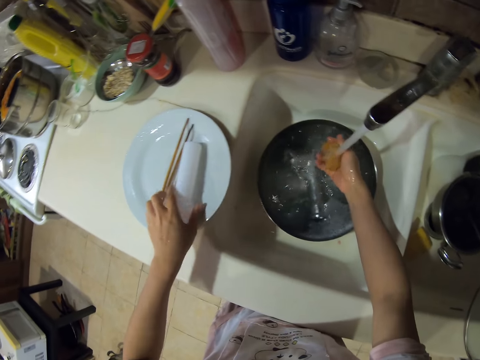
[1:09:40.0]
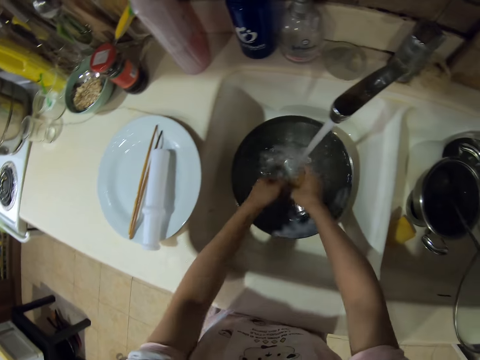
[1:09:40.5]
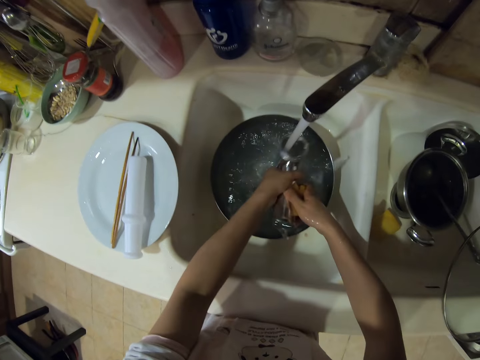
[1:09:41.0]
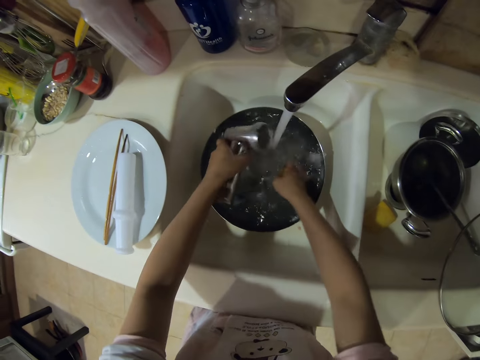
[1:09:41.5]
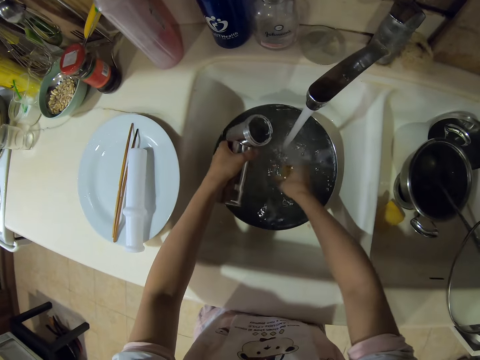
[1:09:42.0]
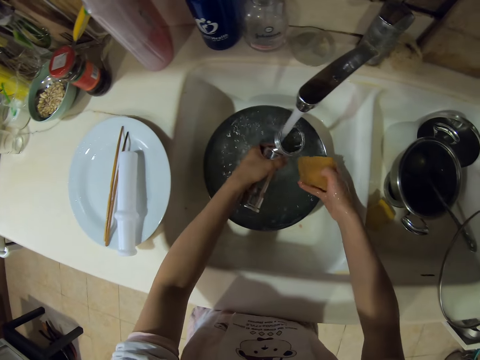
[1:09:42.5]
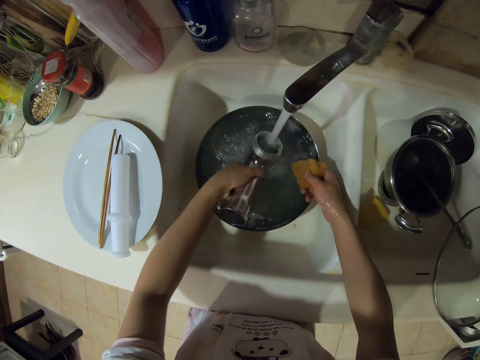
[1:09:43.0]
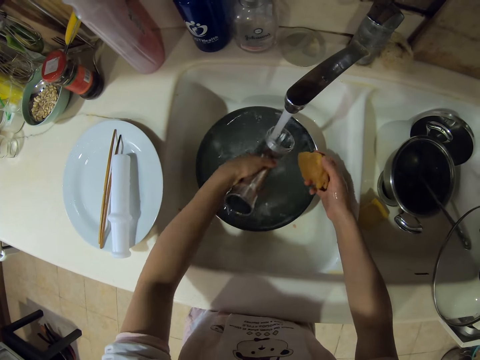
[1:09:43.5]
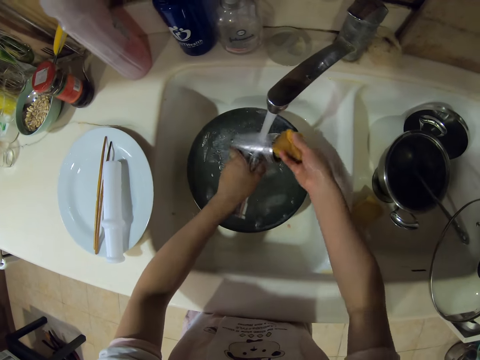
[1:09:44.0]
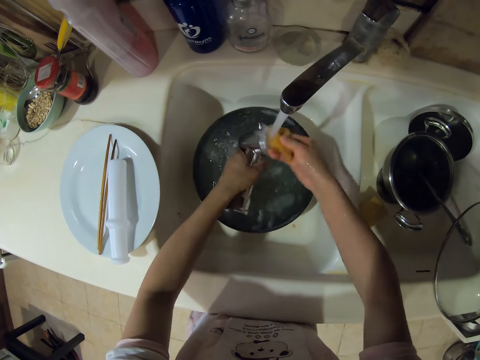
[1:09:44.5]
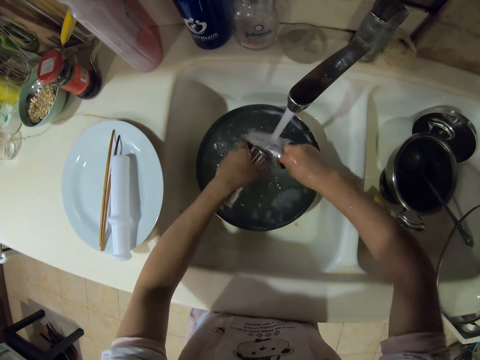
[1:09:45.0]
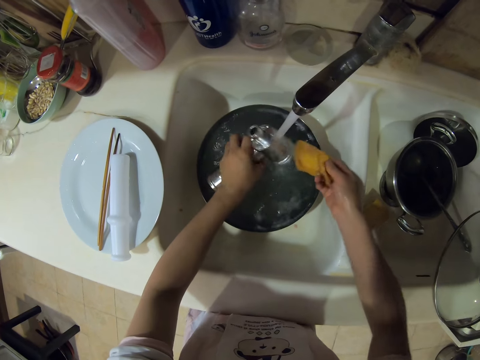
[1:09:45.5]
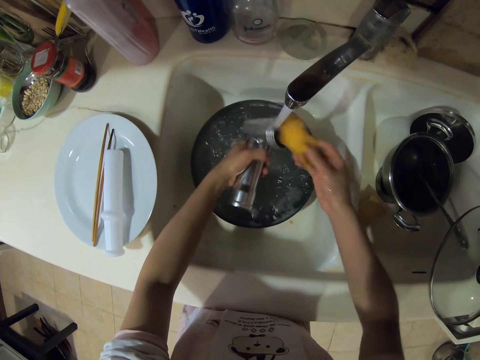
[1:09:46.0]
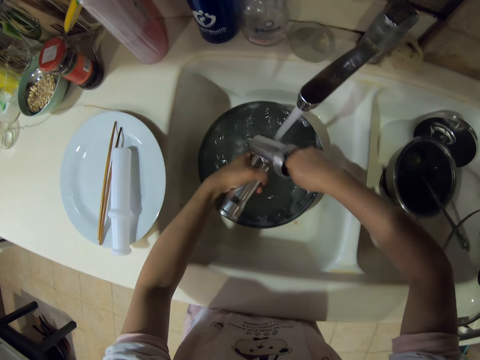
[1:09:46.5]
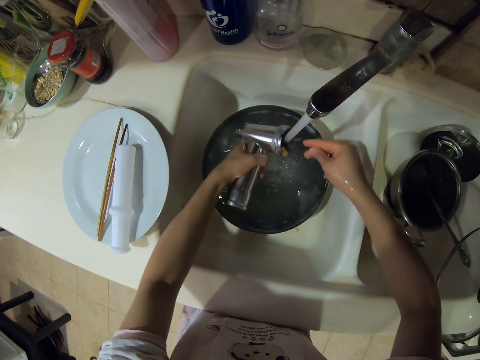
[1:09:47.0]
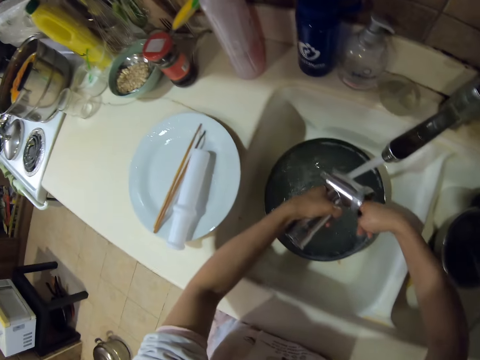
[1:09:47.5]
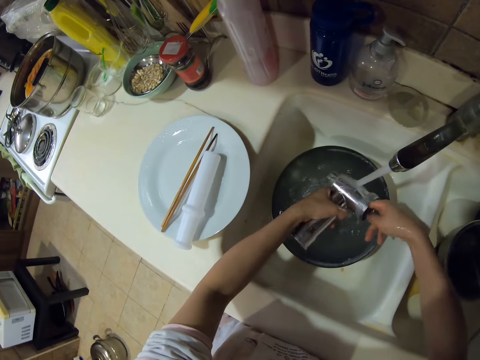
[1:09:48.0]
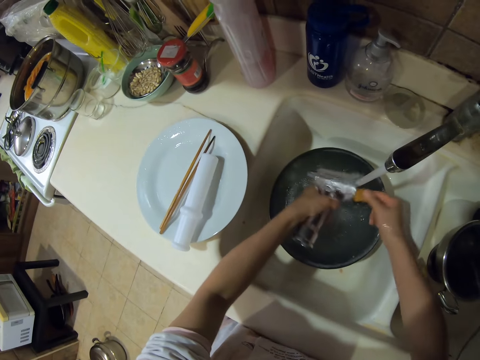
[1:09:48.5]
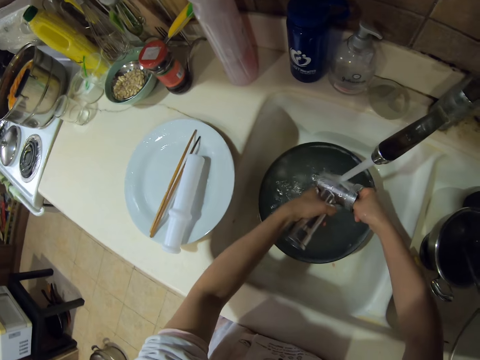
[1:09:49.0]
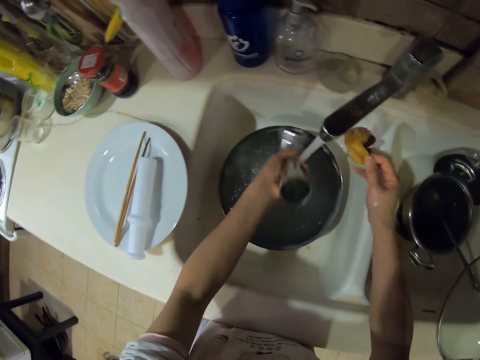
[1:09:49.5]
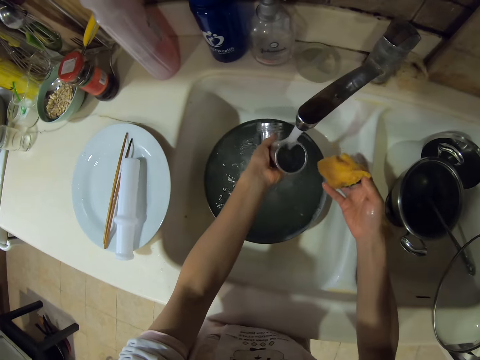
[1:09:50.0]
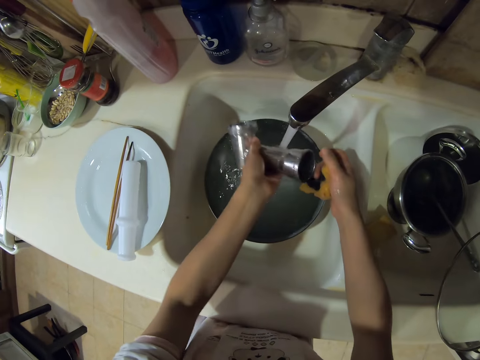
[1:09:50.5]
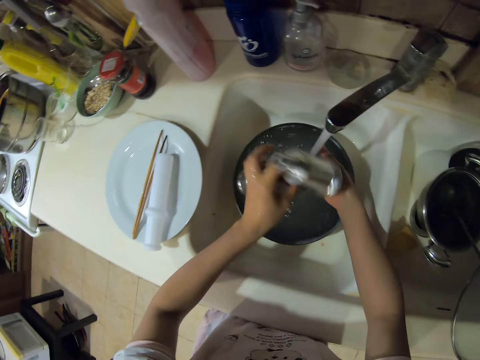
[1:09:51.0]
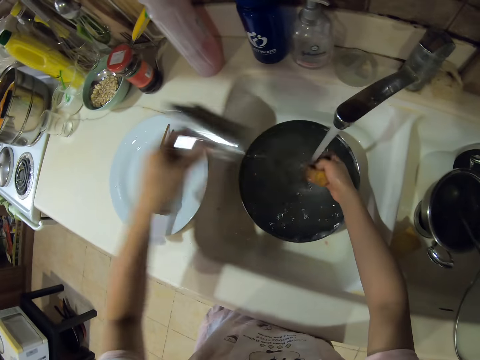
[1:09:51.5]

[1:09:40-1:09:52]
The camera wearer puts the stuffing tube on the plate. They wash a meat grinder body.

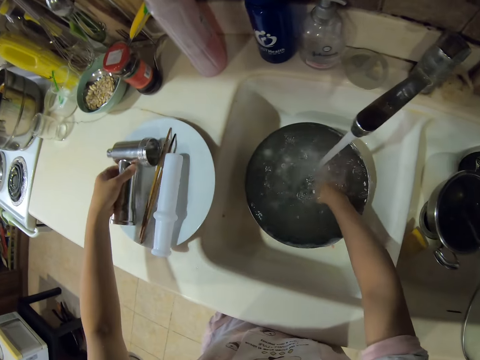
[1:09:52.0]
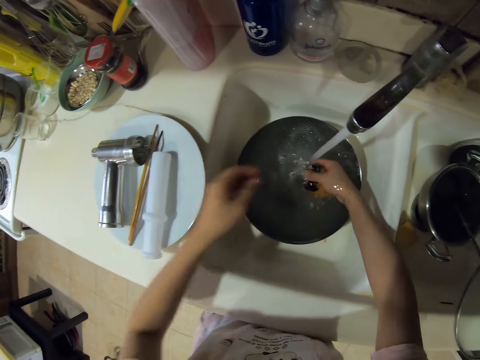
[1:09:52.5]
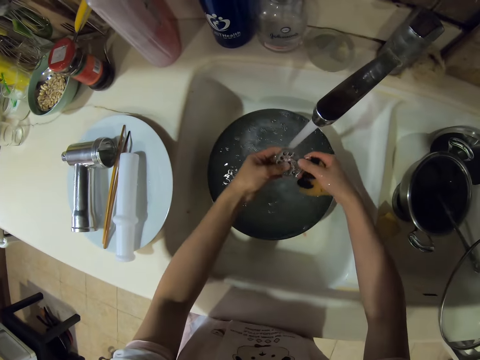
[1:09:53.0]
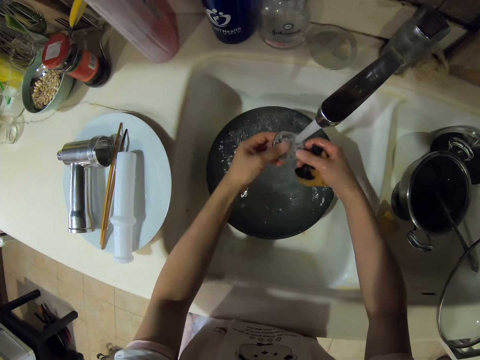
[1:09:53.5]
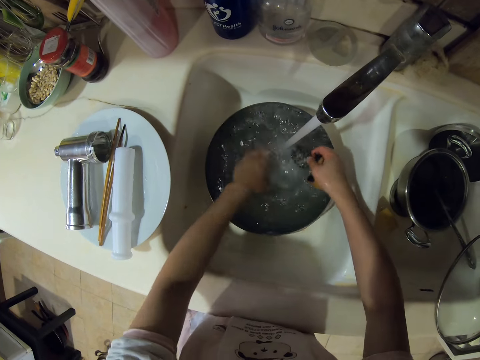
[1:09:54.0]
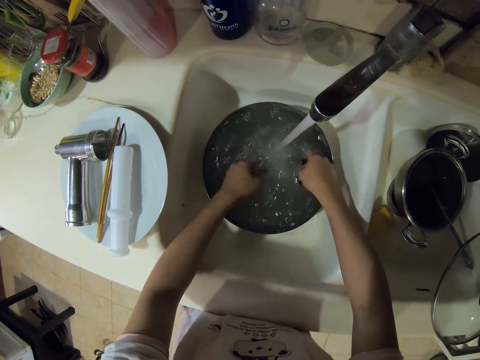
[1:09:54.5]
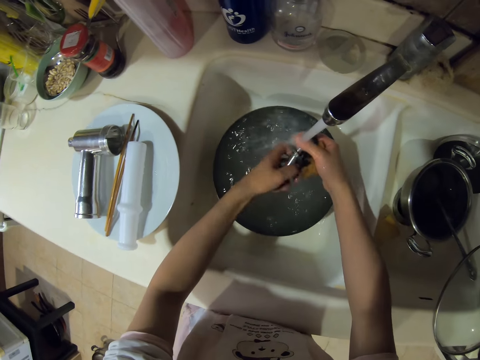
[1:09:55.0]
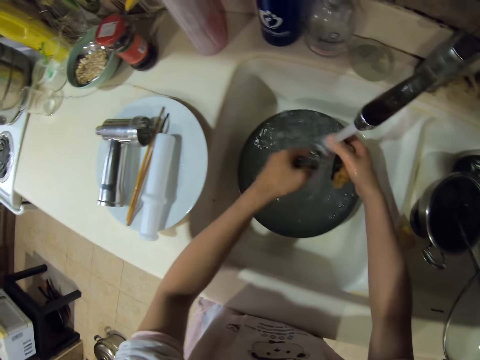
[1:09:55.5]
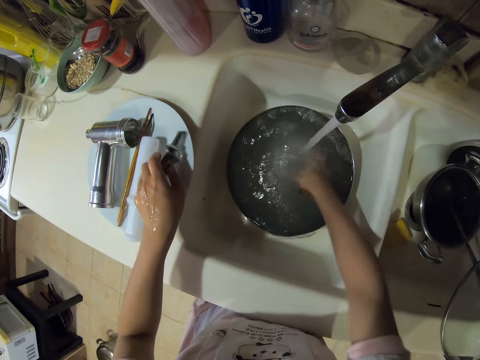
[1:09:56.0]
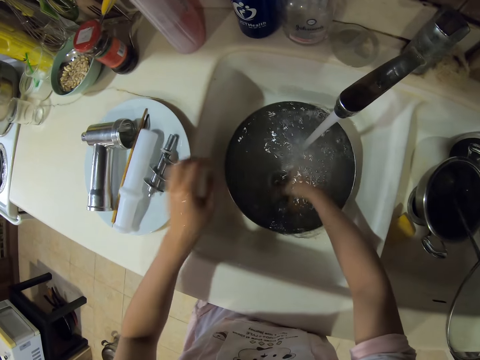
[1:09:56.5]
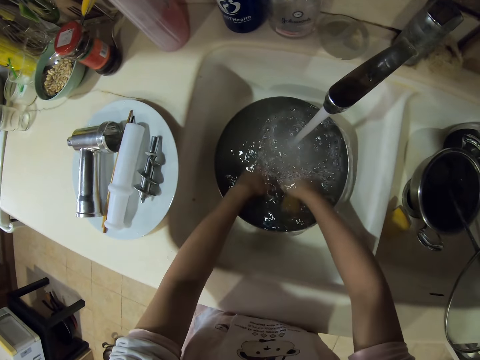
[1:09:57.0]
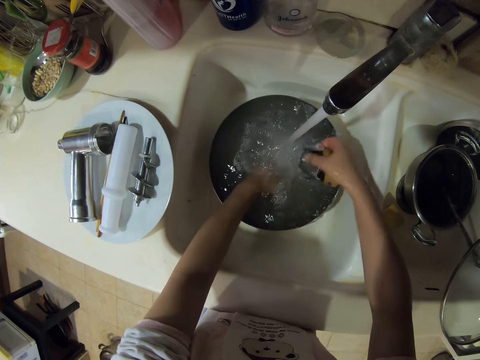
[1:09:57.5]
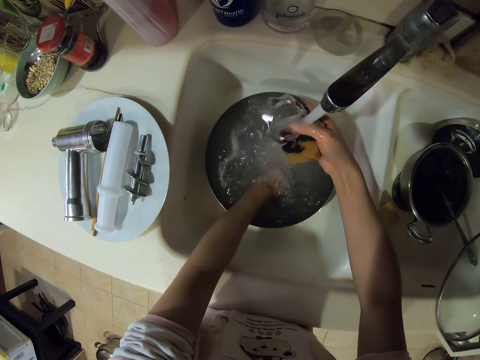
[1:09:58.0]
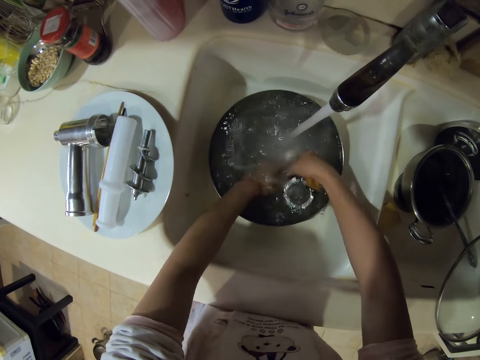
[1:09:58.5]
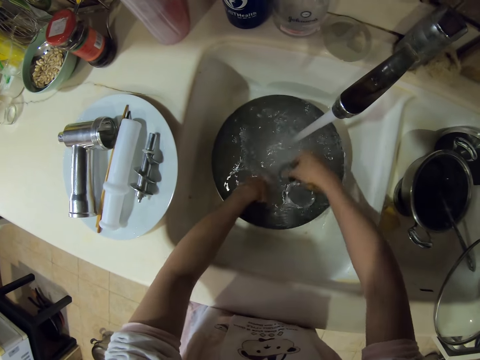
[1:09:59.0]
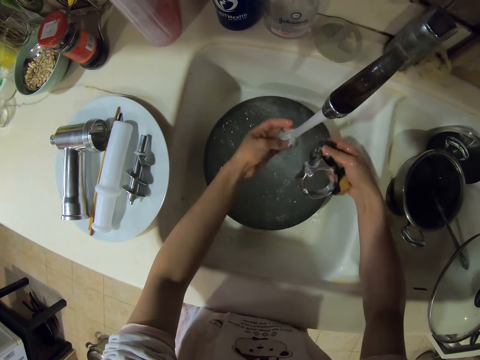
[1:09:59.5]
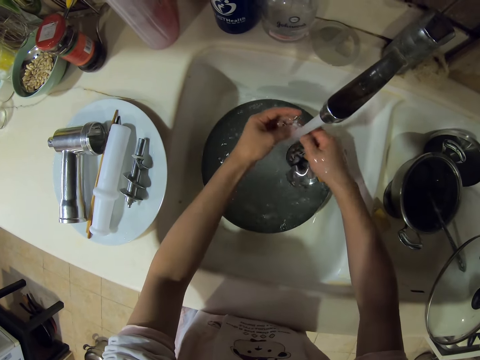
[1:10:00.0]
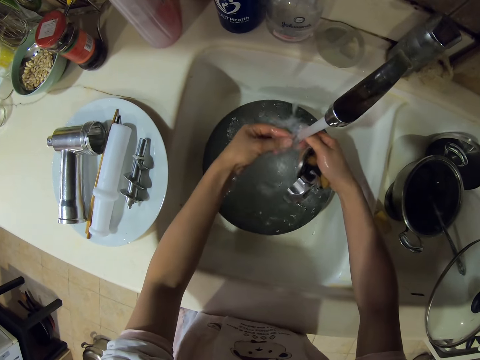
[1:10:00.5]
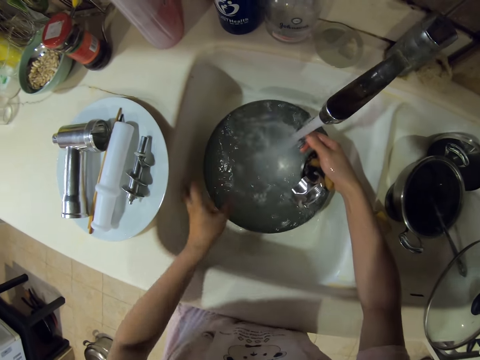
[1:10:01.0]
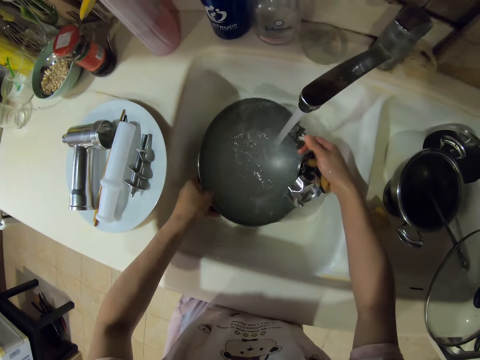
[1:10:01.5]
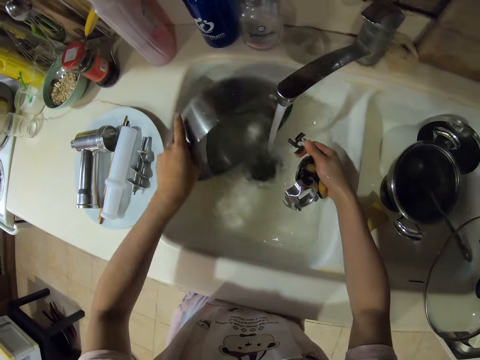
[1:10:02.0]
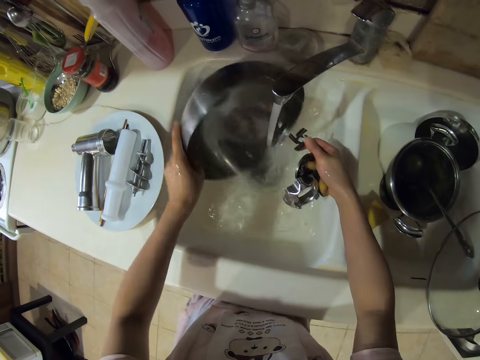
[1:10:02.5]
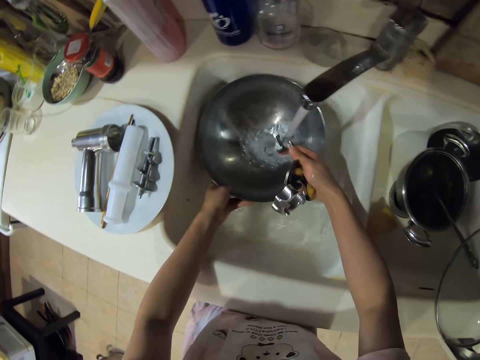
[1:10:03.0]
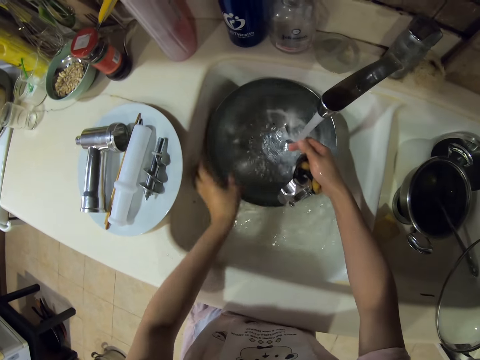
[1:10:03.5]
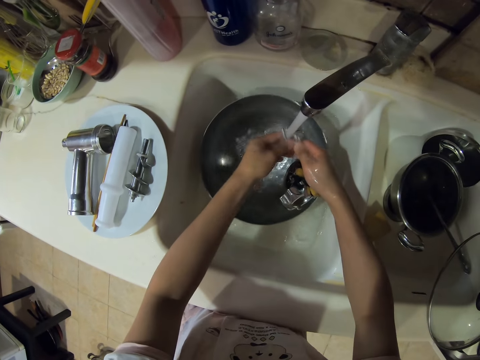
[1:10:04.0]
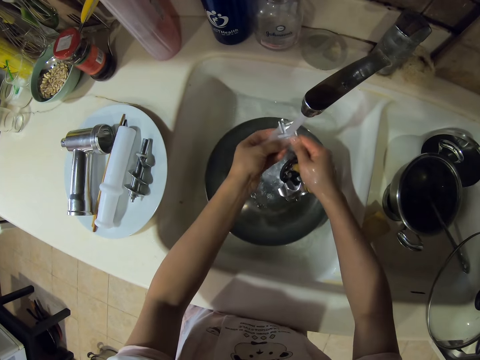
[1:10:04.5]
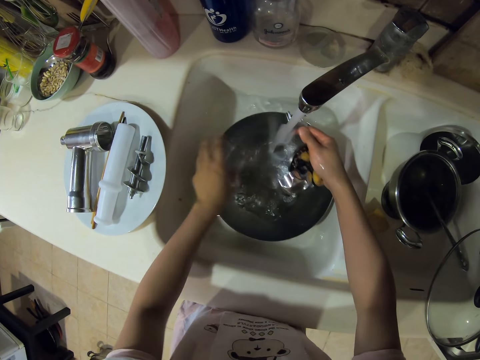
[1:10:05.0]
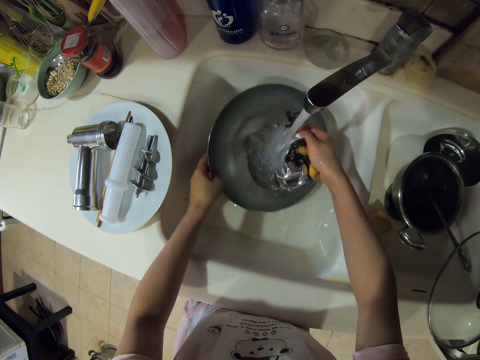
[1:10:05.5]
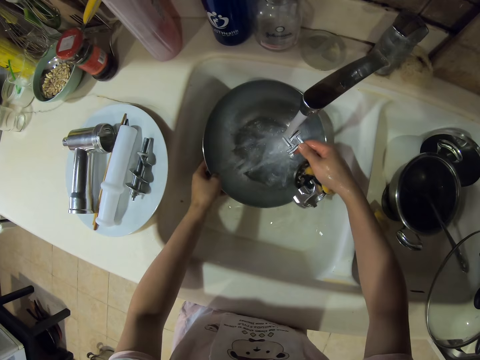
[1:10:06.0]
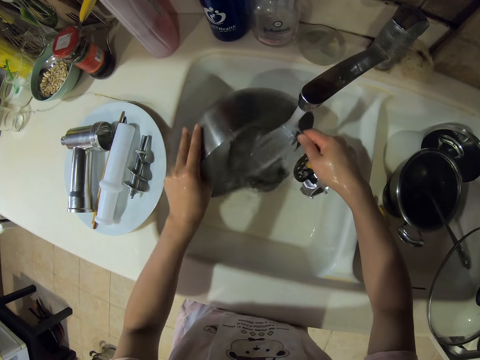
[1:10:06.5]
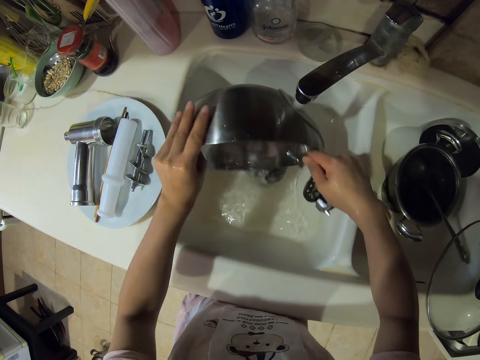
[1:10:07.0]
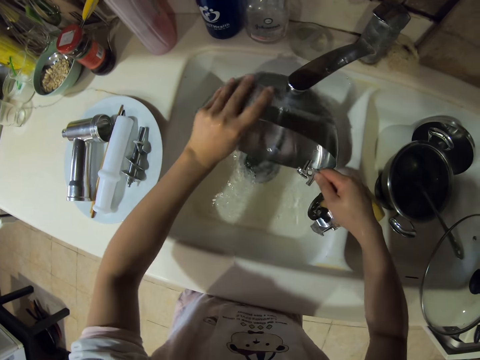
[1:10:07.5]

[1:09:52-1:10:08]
The camera wearer puts the meat grinder body on the plate. They wash the grinding plate and place the grinding plate down. They rinse a spiral shaft, put the spiral shaft on the plate, and rinse a screw ring. They rinse a blade. They pour water. They rinse the blade.
